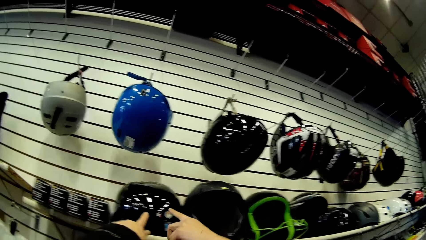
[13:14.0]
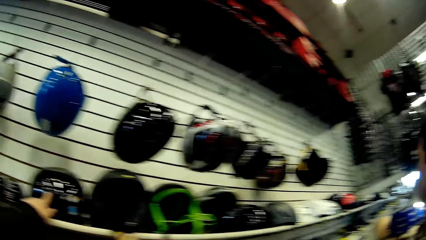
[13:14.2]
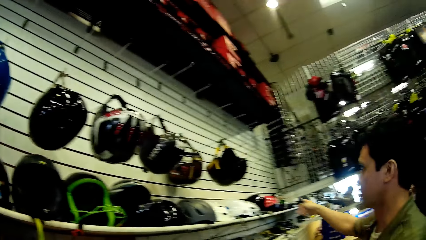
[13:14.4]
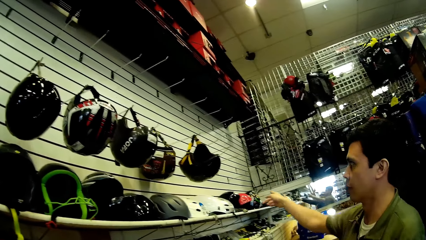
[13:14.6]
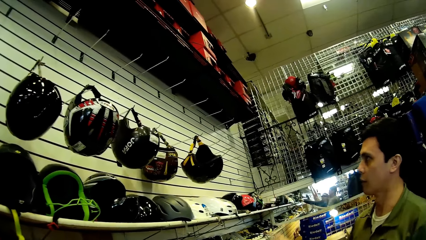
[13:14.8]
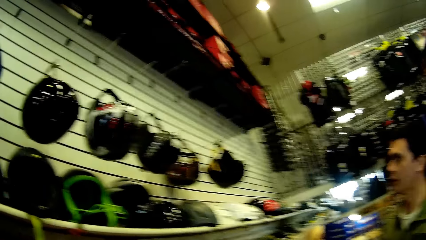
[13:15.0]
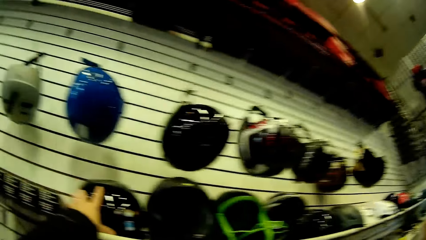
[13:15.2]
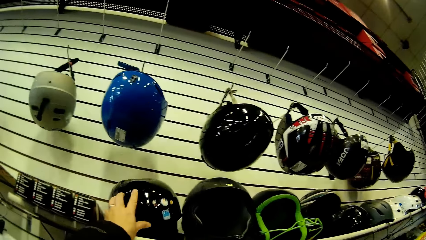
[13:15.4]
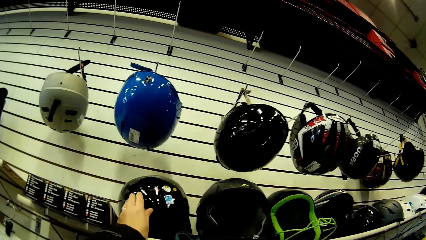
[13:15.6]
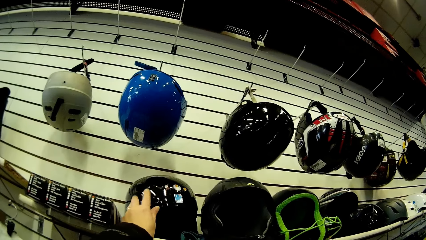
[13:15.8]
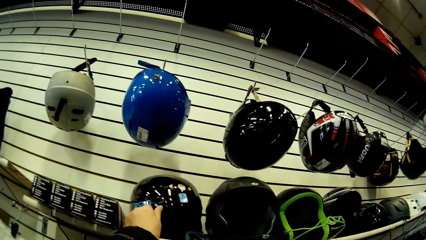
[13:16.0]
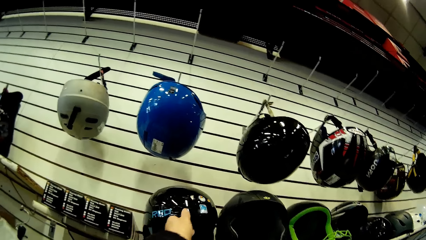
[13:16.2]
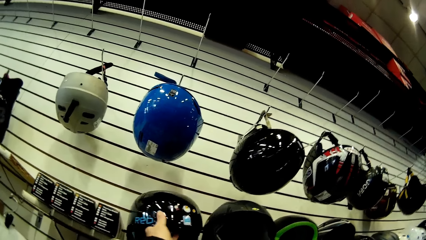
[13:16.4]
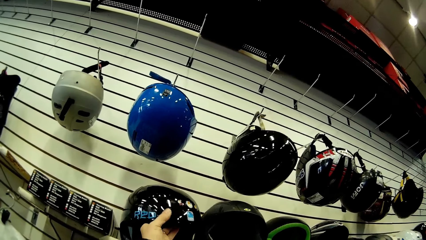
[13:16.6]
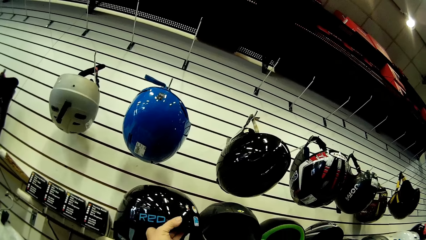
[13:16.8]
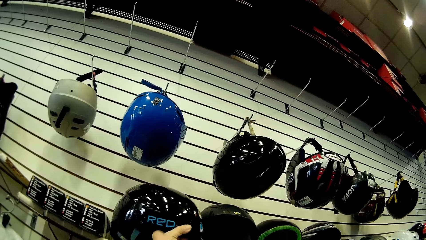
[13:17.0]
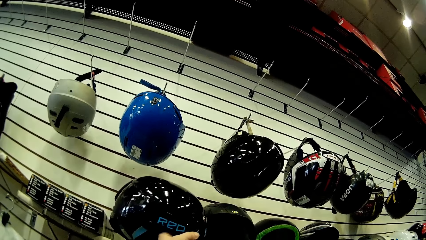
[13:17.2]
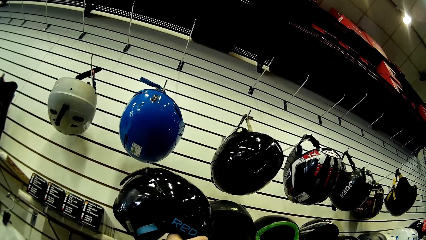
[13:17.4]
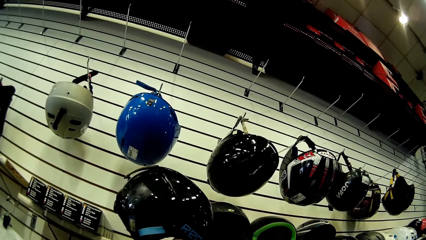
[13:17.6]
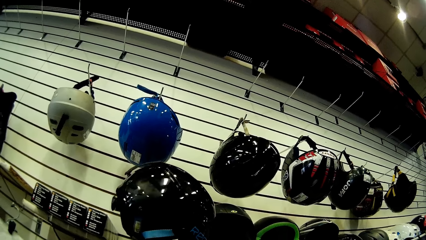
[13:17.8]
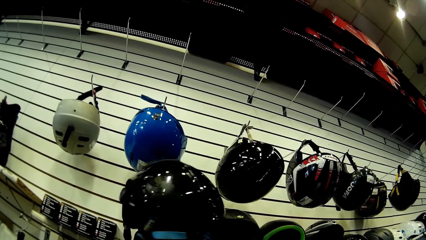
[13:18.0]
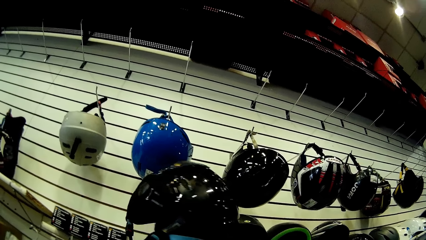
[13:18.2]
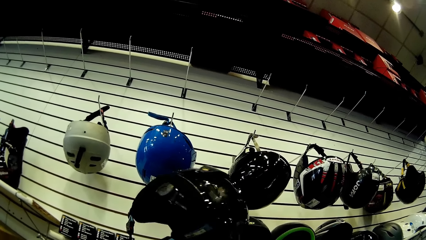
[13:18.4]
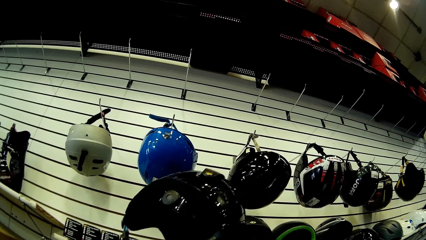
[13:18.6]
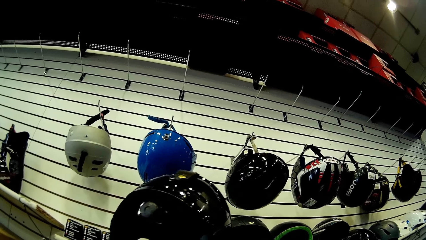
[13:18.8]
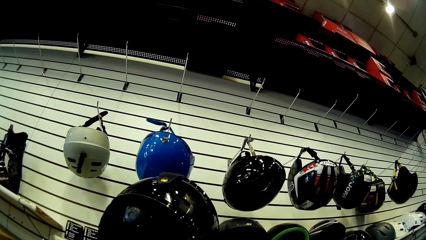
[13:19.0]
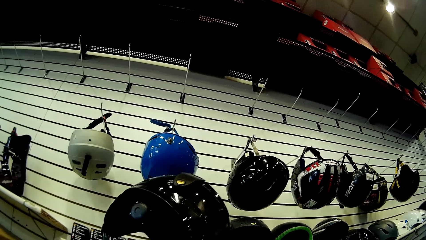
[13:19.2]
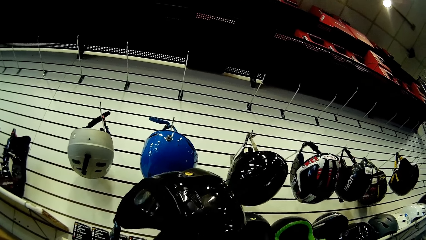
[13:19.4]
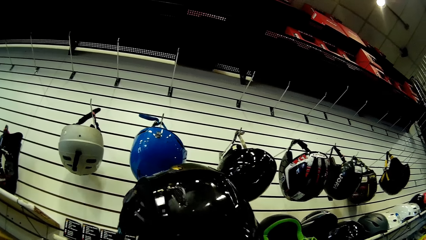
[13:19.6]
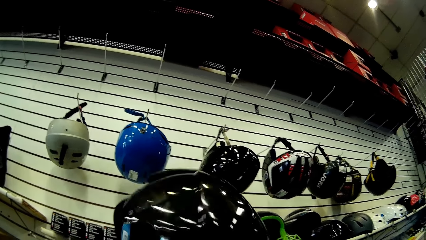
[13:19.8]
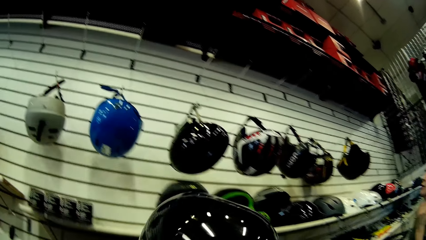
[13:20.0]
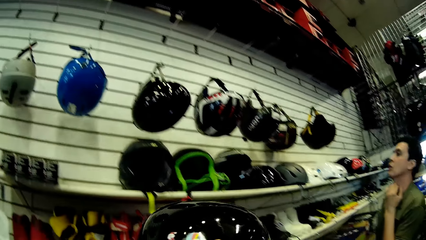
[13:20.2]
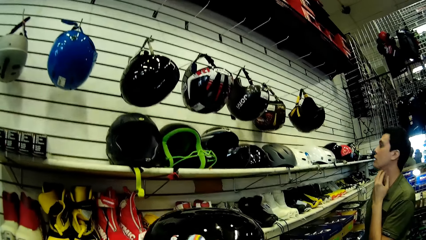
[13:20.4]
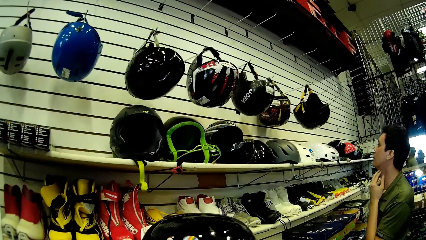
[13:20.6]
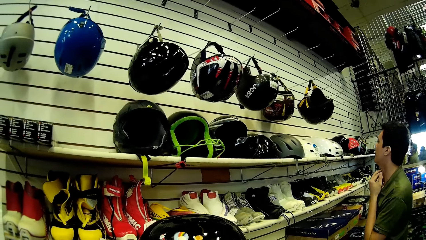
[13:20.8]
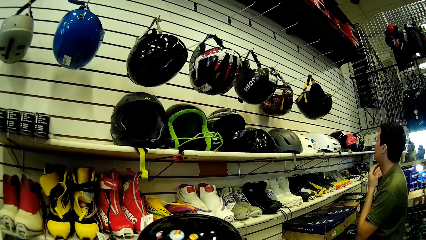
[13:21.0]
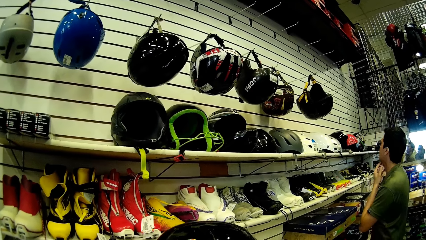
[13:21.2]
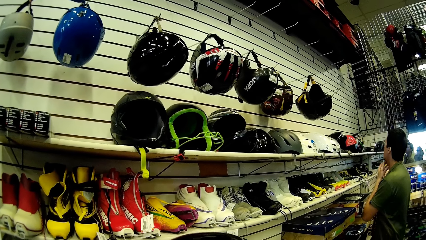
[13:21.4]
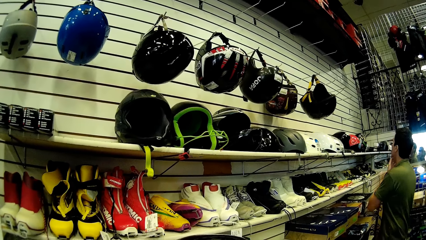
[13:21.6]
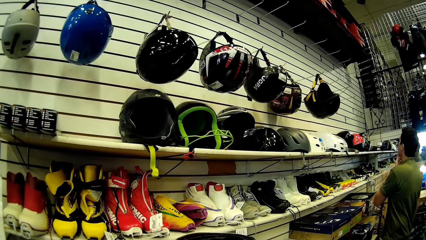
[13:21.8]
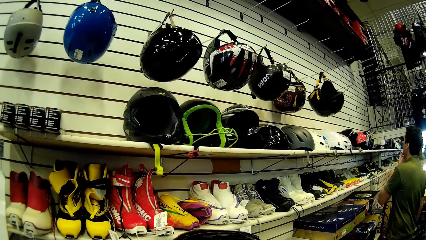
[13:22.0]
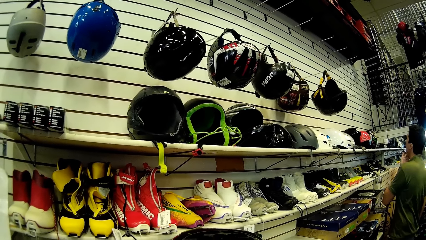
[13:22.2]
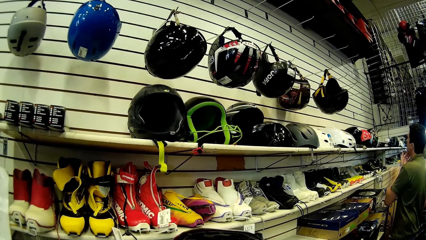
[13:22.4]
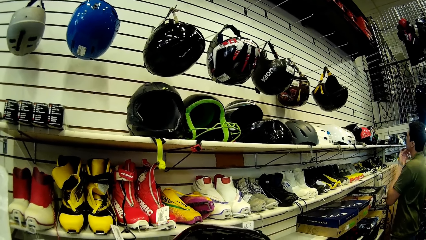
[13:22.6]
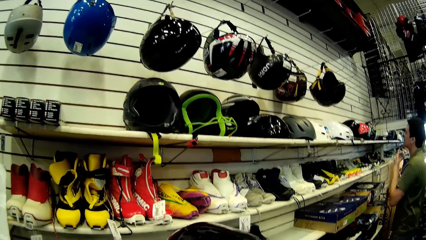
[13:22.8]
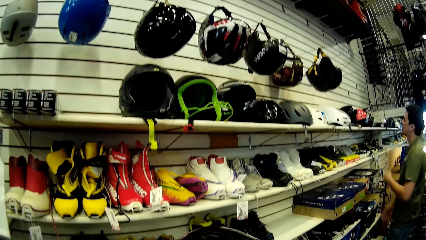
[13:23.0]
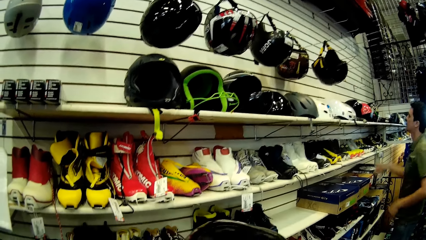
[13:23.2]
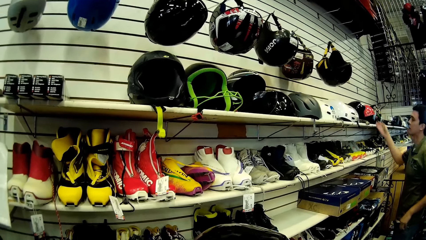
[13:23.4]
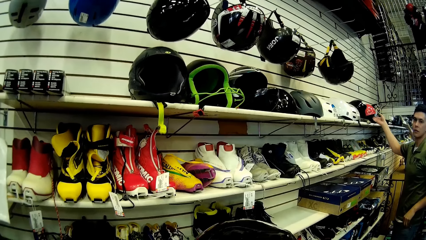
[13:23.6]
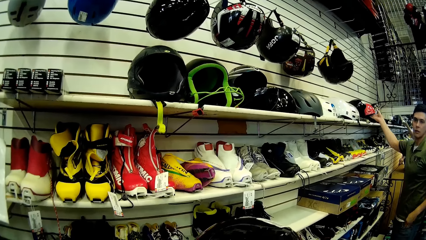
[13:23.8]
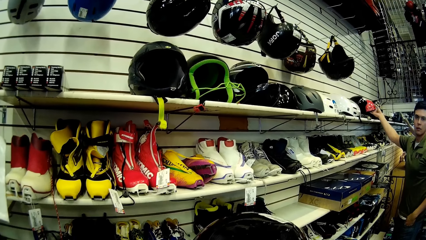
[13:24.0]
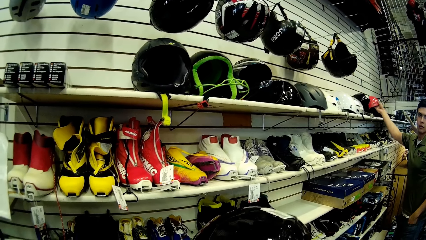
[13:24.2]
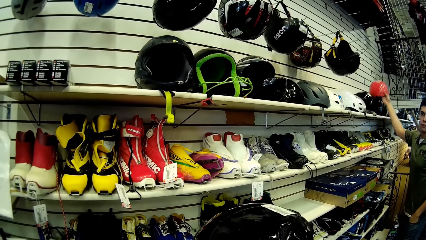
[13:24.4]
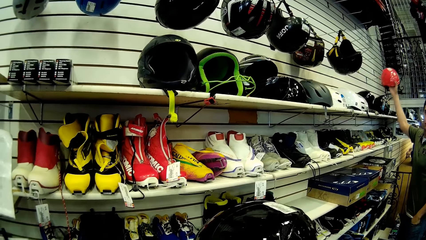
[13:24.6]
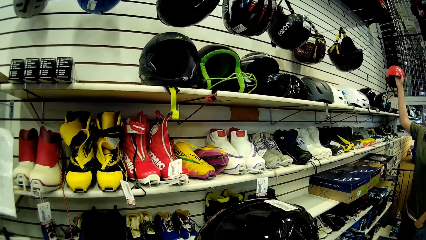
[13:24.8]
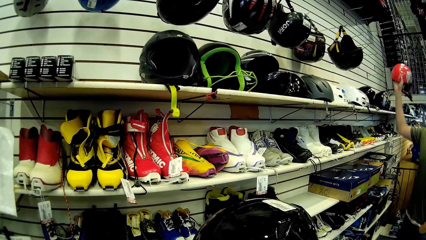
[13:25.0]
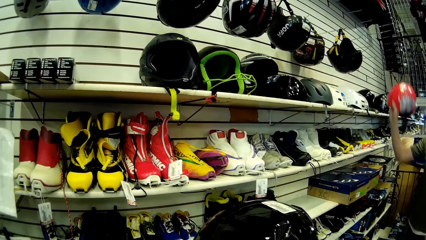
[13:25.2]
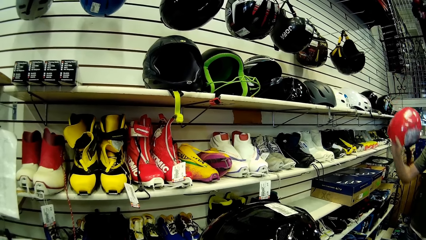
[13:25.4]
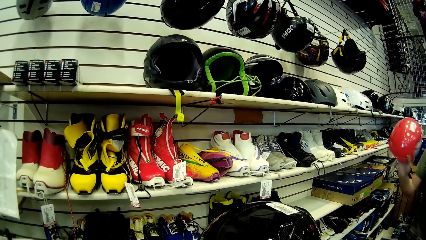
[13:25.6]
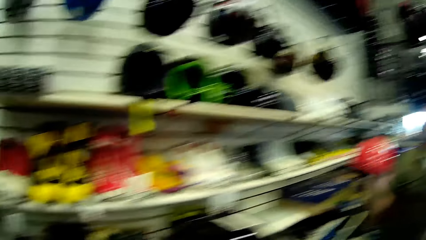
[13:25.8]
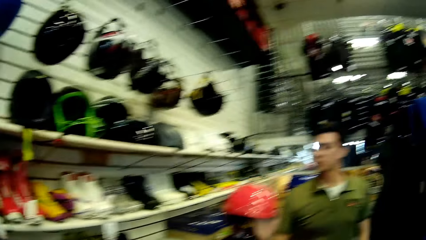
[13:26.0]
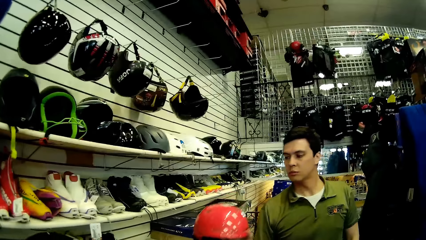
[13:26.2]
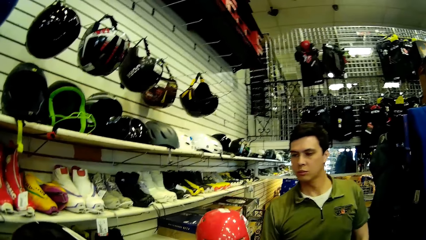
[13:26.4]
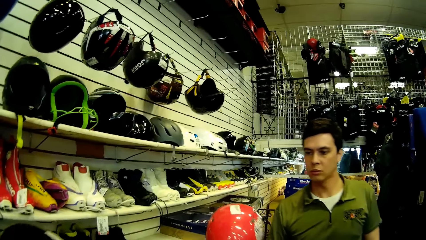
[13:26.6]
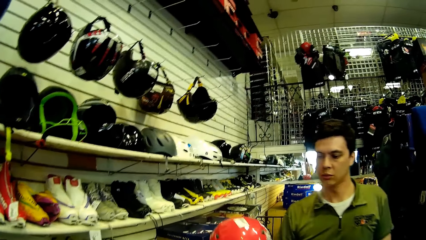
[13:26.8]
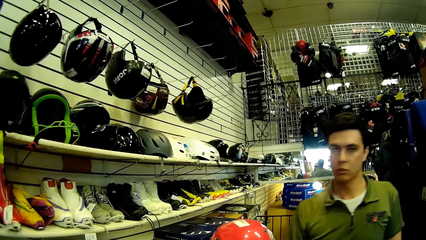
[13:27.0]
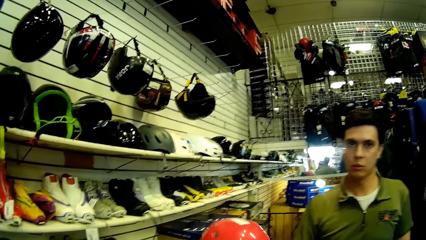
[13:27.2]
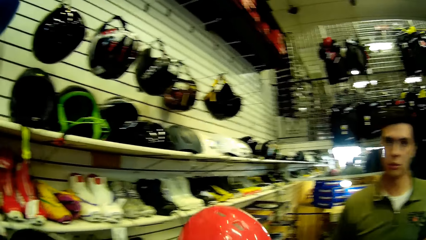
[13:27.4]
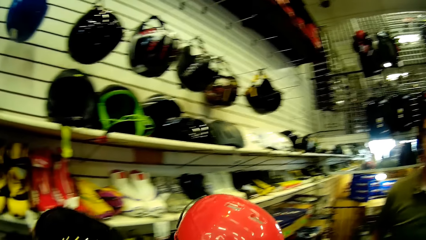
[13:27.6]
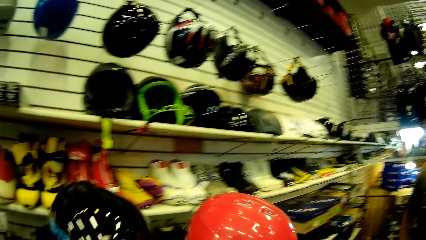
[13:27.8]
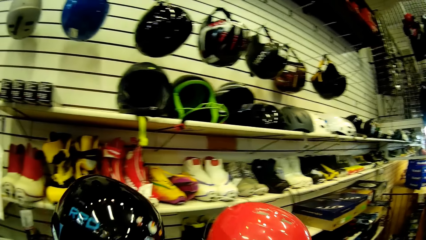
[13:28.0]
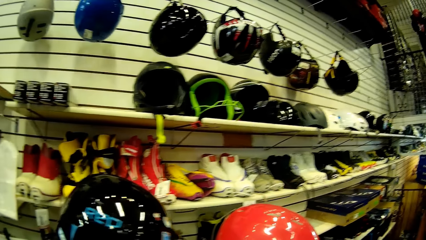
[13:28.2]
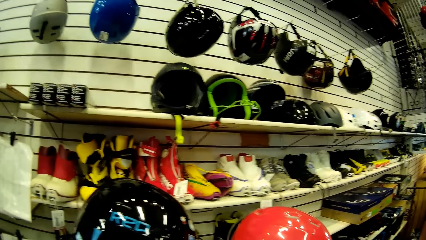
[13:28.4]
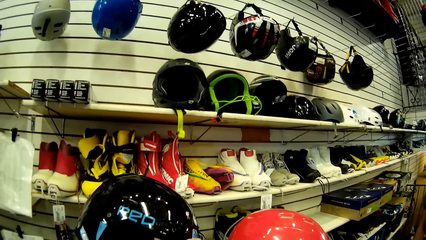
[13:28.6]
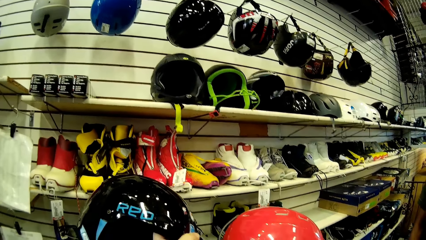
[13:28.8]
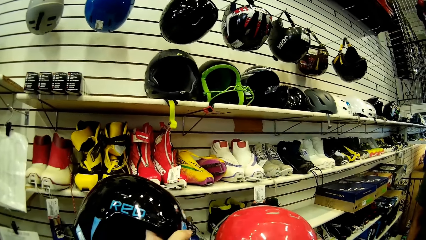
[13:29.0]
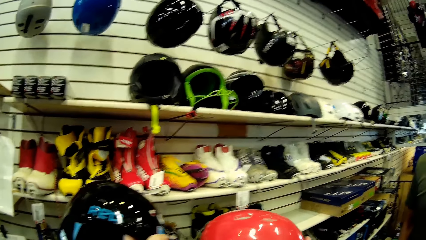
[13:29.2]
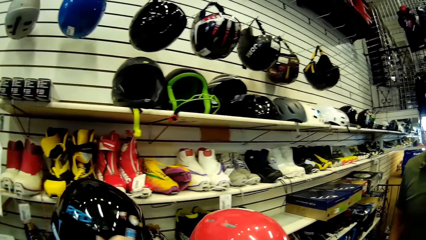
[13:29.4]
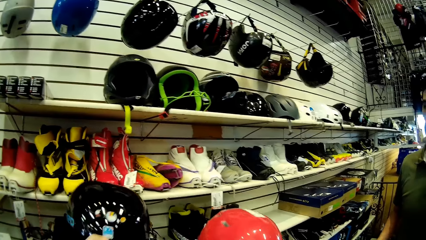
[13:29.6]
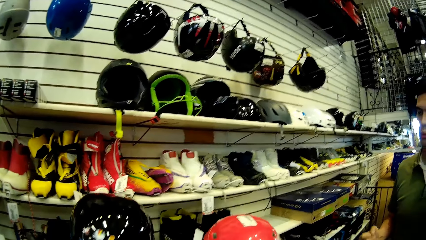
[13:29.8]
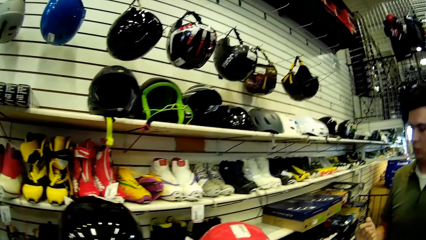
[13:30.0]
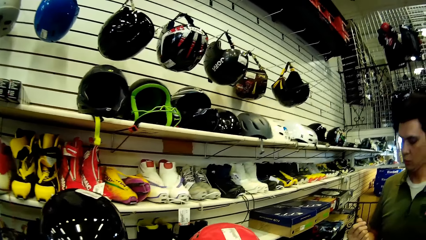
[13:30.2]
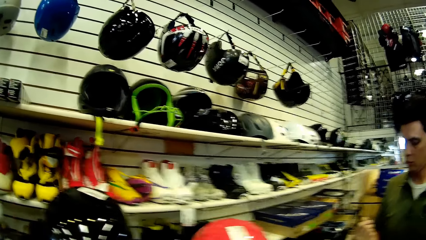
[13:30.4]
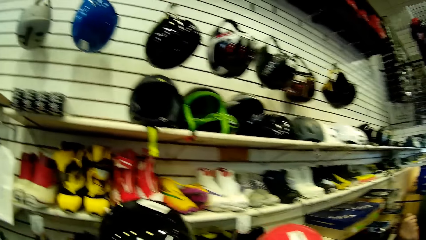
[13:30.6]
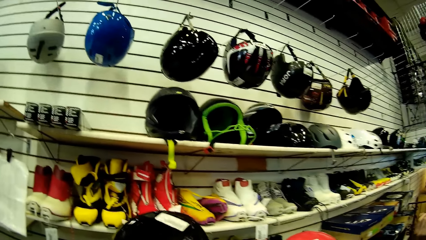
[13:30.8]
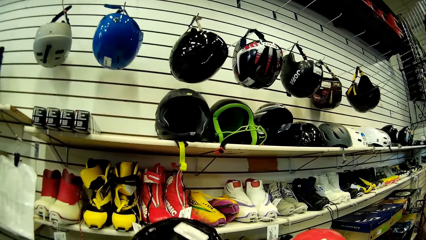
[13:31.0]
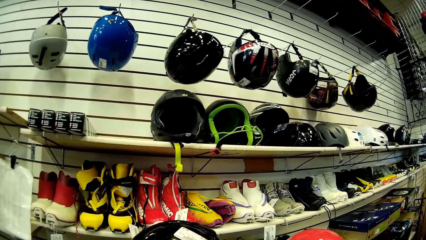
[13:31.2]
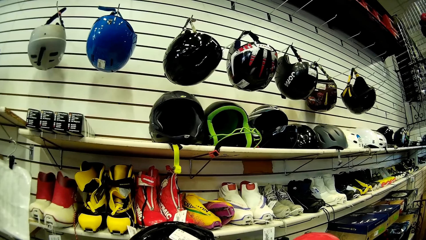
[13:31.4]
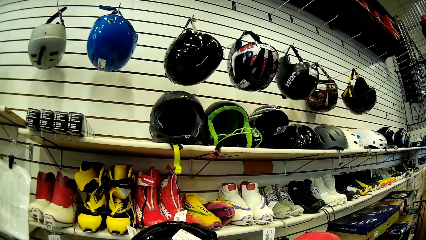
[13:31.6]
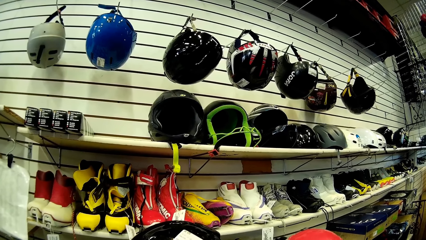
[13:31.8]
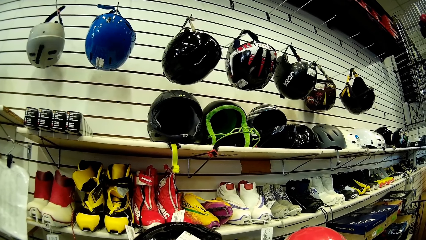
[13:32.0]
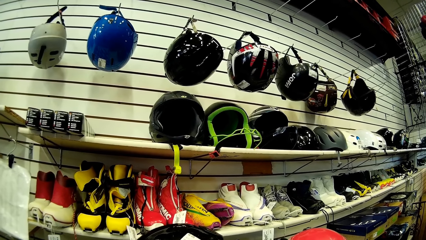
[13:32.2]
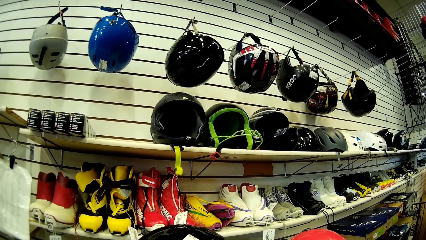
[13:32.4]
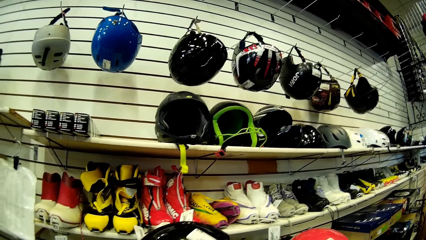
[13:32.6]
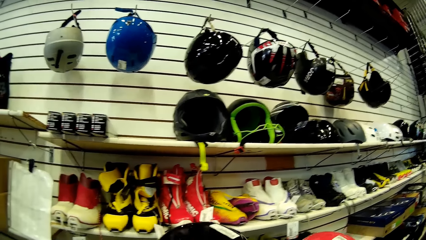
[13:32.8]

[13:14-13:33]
The camera wearer points at a helmet on the shelf. The man points at the helmet on the shelf. The man points at the helmet on the shelf again. The camera wearer picks up the helmet on the shelf. They check the helmet. The man scratches the neck. The man picks up the red helmet on the shelf. The man gives the helmet to the camera wearer. The camera wearer compares the red and black helmets. They check the helmets.
